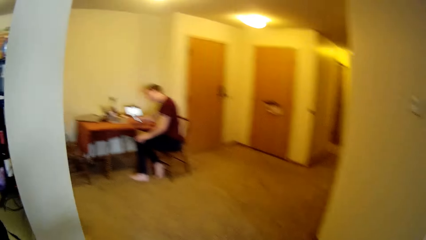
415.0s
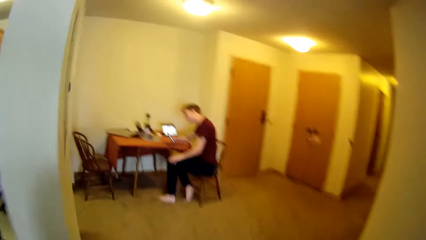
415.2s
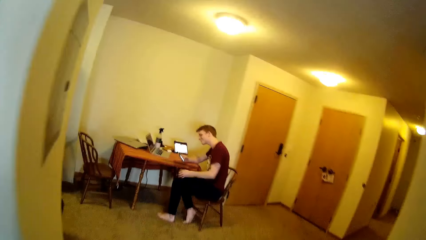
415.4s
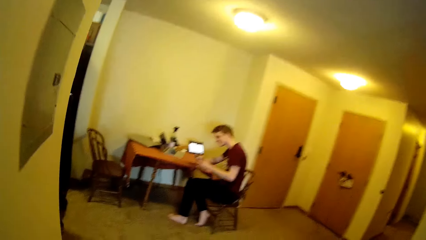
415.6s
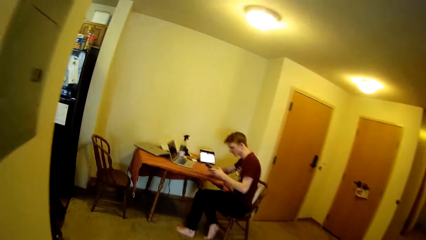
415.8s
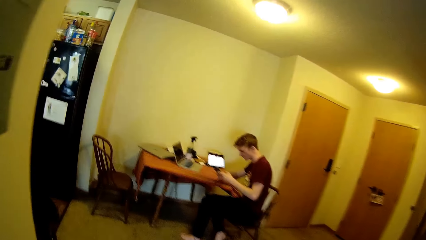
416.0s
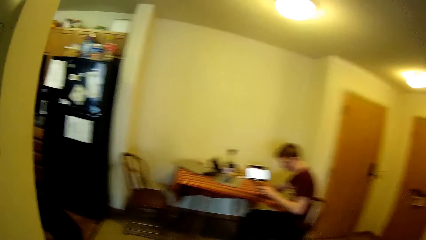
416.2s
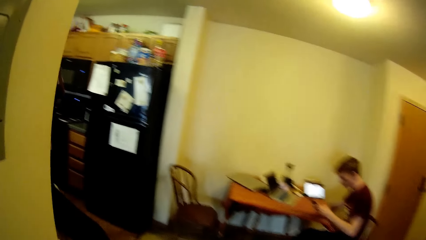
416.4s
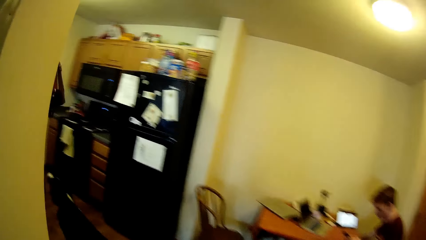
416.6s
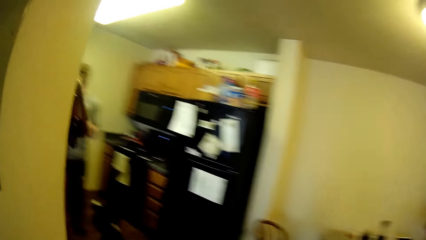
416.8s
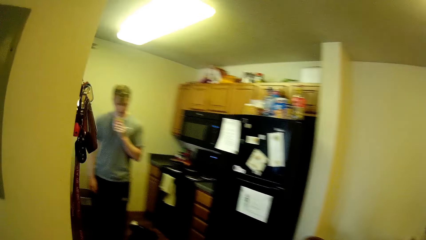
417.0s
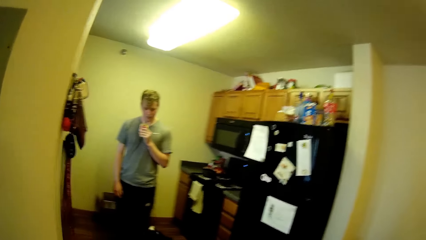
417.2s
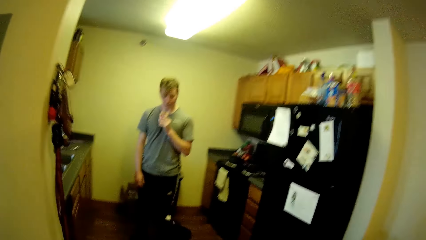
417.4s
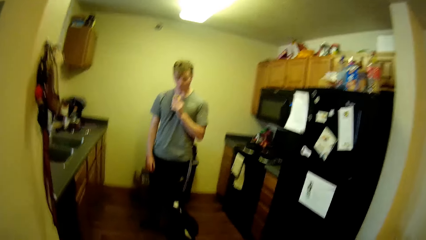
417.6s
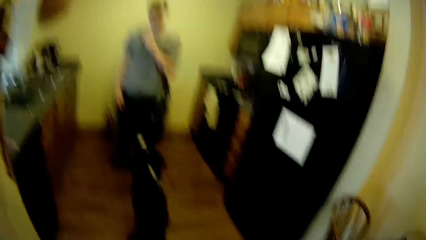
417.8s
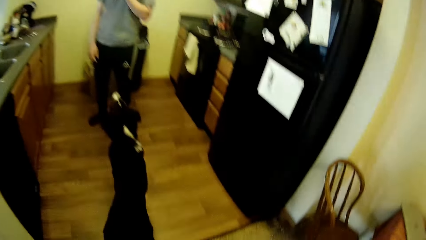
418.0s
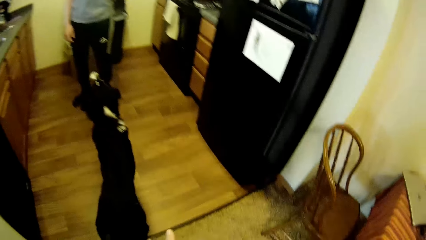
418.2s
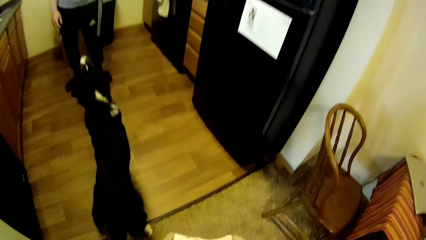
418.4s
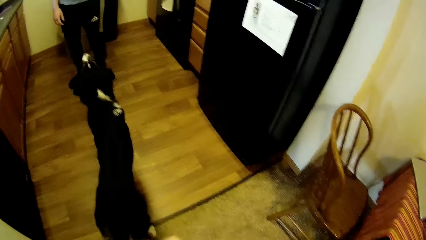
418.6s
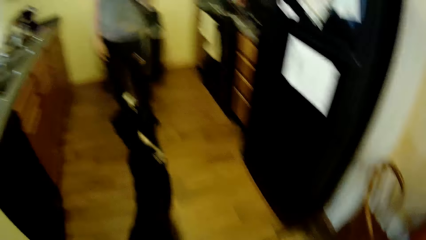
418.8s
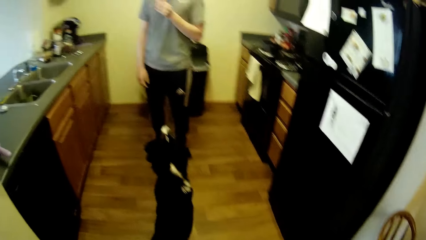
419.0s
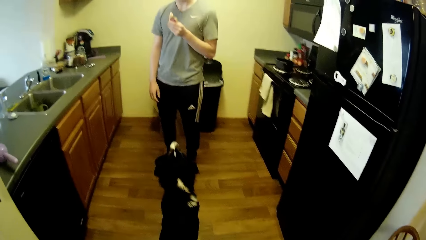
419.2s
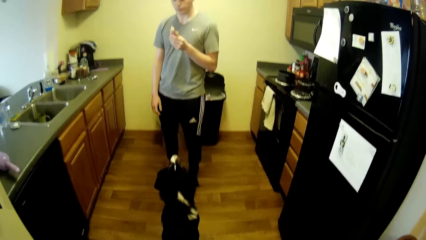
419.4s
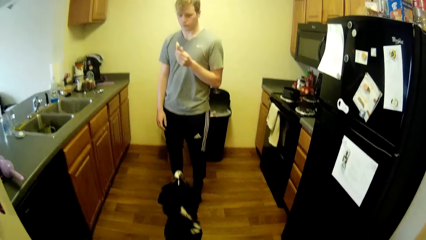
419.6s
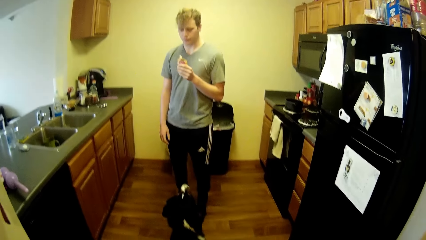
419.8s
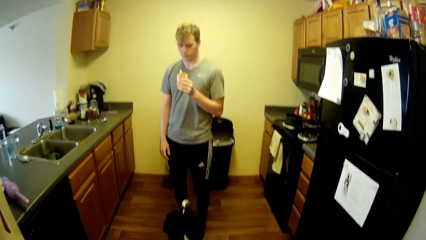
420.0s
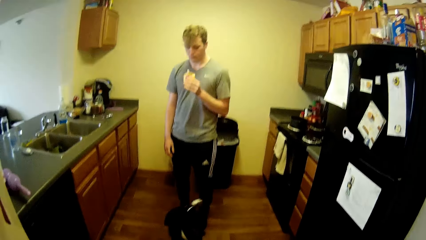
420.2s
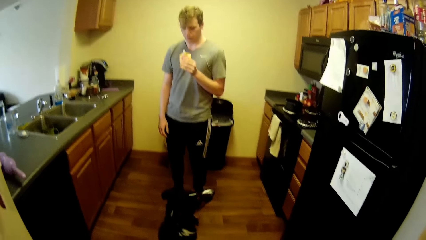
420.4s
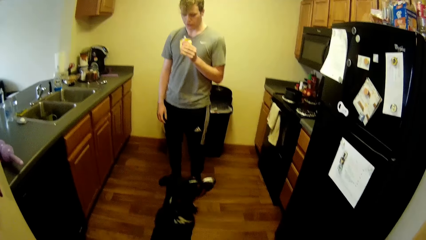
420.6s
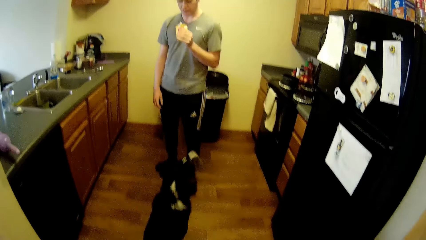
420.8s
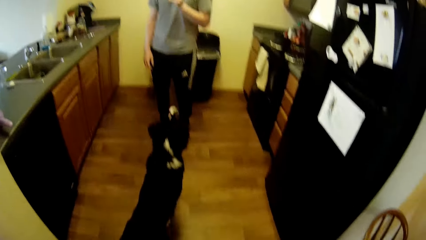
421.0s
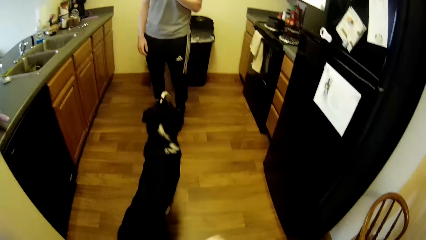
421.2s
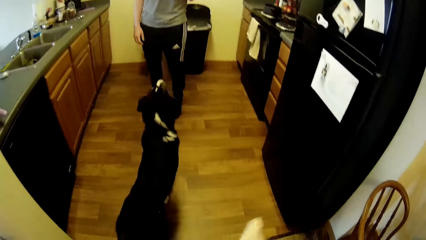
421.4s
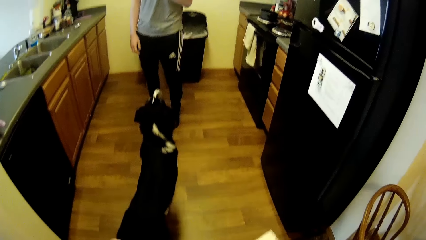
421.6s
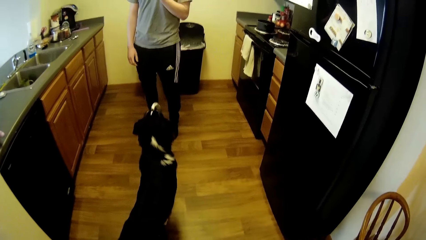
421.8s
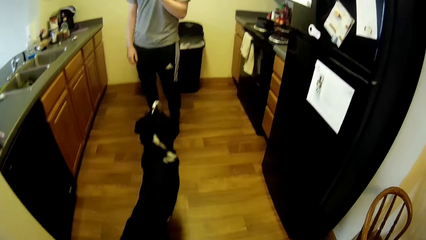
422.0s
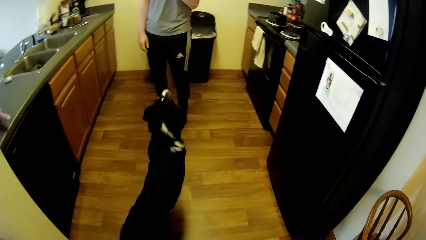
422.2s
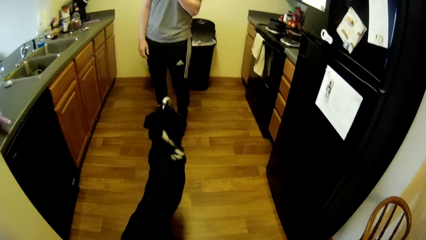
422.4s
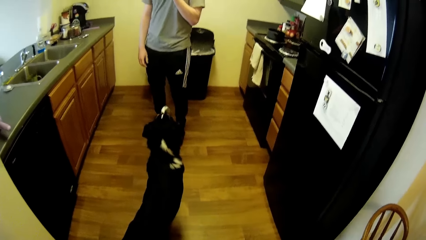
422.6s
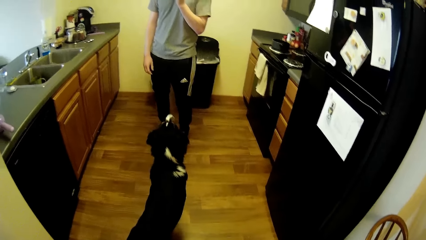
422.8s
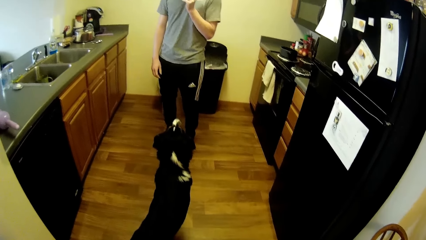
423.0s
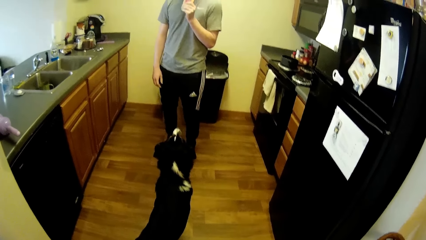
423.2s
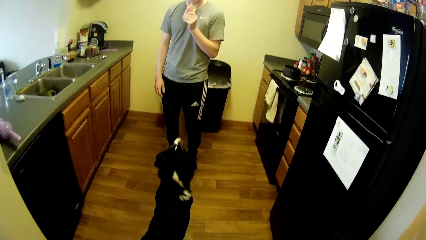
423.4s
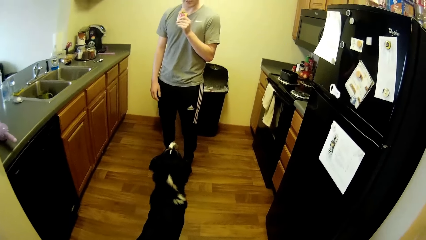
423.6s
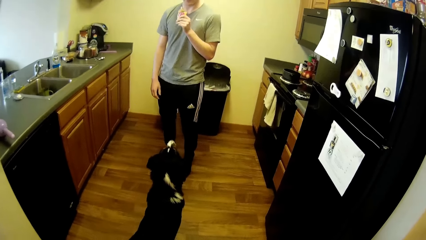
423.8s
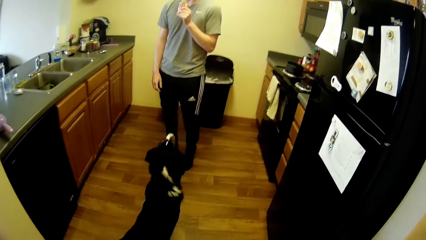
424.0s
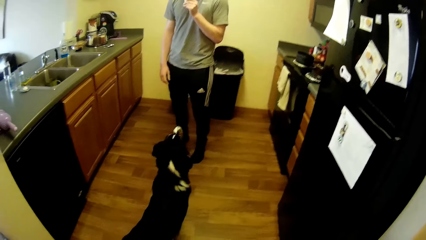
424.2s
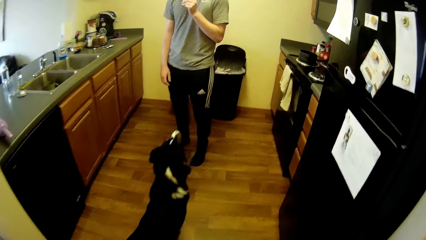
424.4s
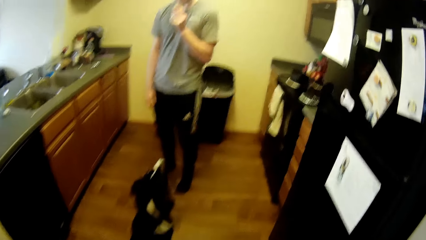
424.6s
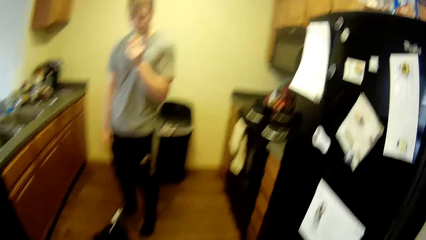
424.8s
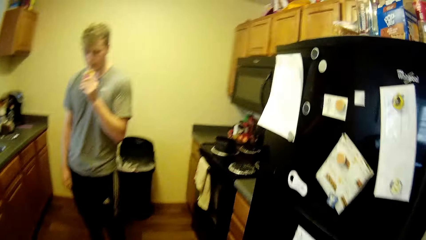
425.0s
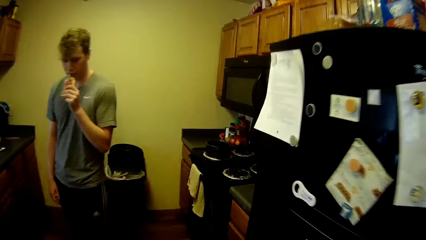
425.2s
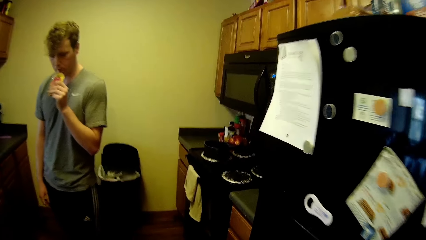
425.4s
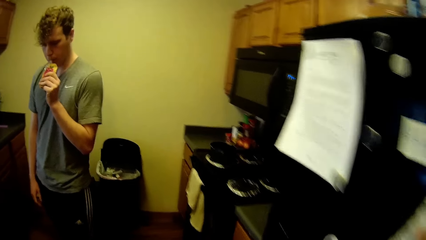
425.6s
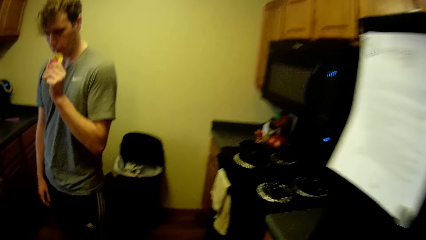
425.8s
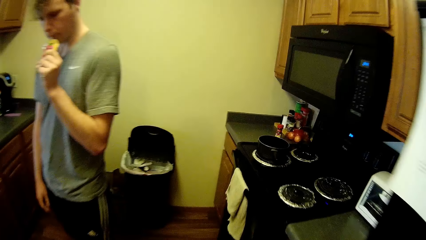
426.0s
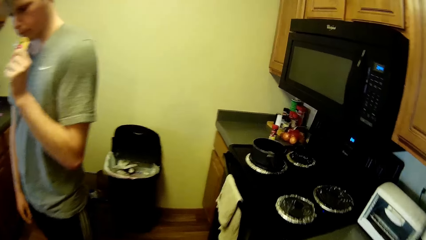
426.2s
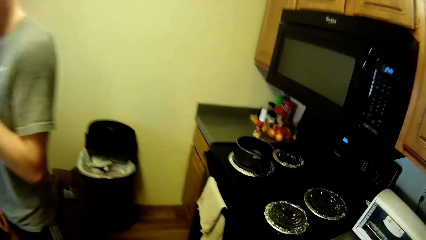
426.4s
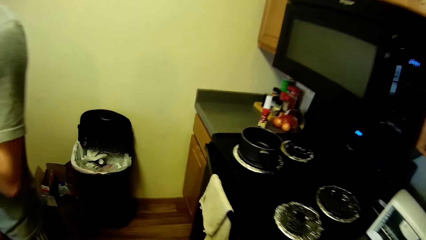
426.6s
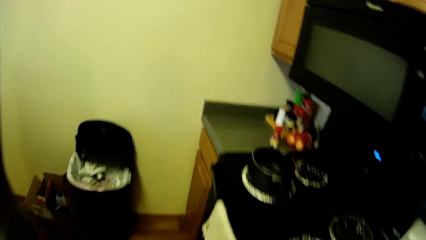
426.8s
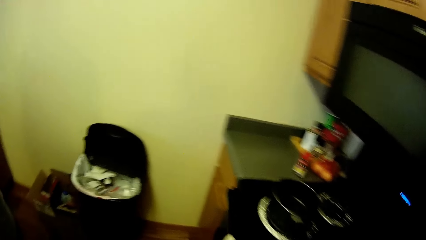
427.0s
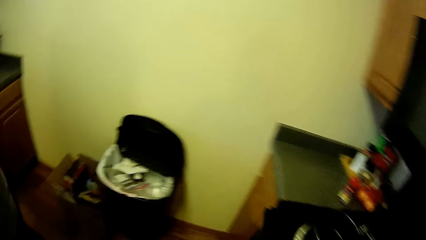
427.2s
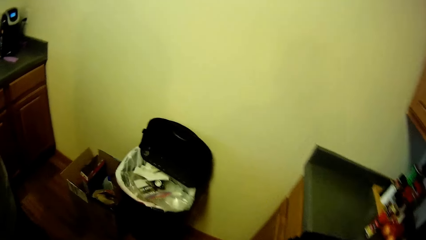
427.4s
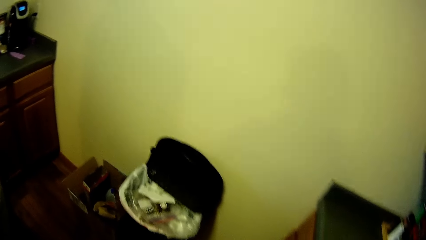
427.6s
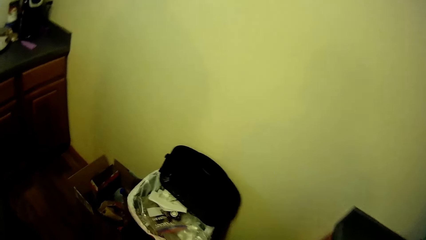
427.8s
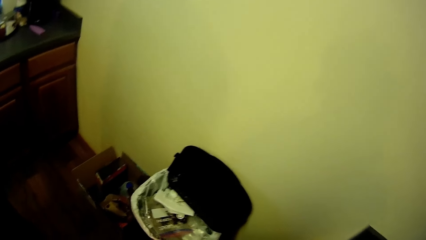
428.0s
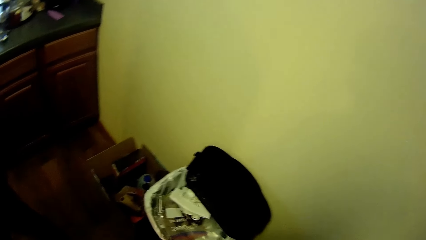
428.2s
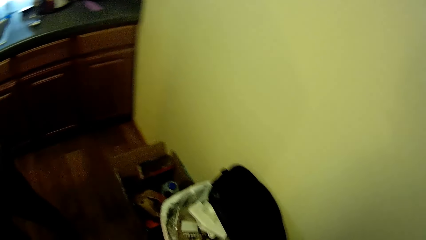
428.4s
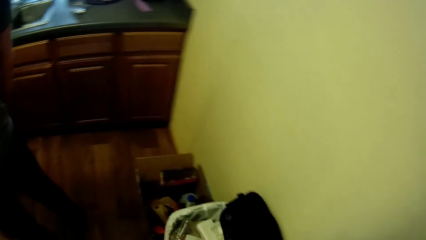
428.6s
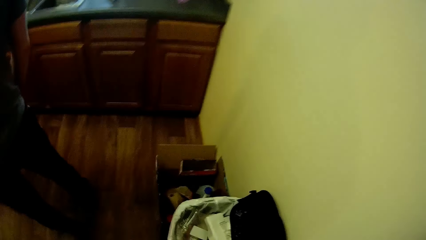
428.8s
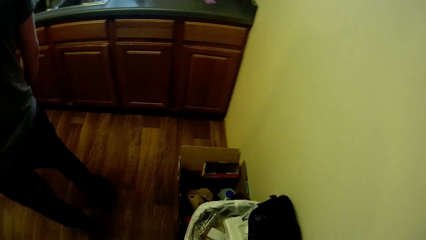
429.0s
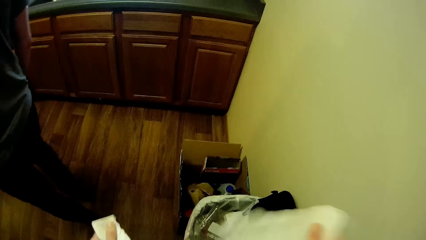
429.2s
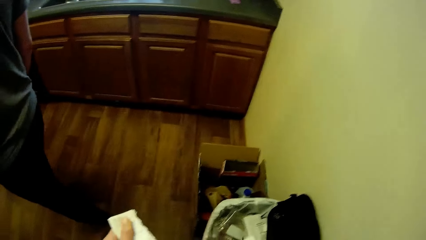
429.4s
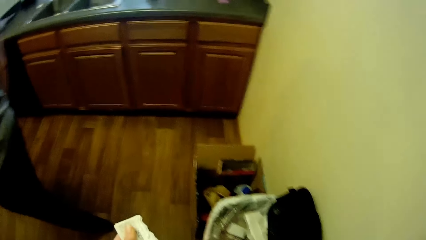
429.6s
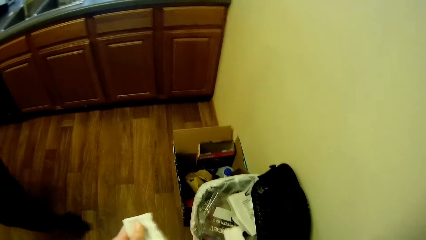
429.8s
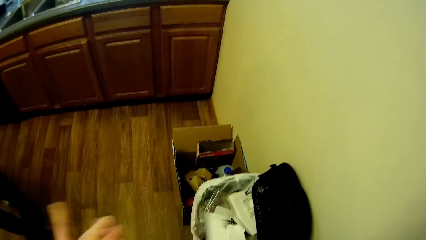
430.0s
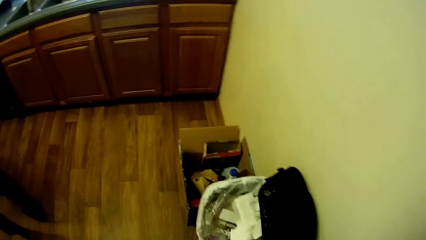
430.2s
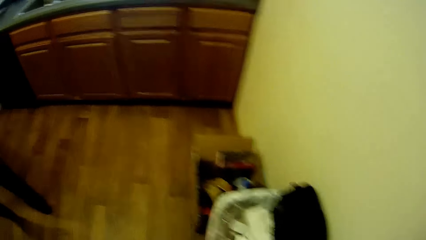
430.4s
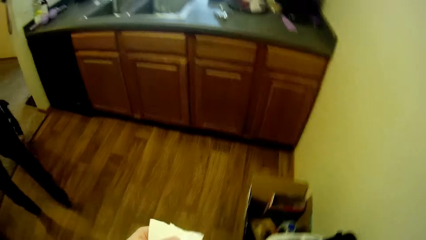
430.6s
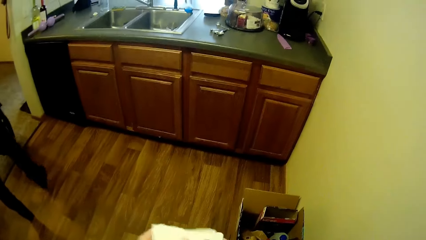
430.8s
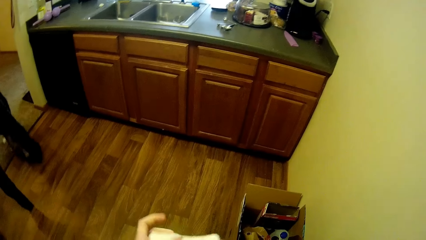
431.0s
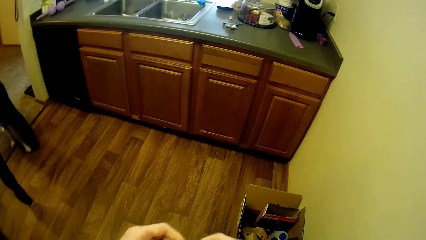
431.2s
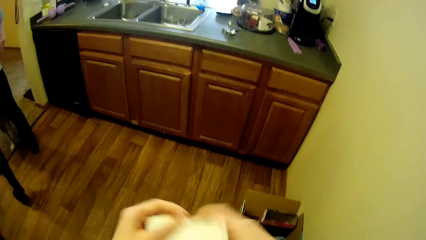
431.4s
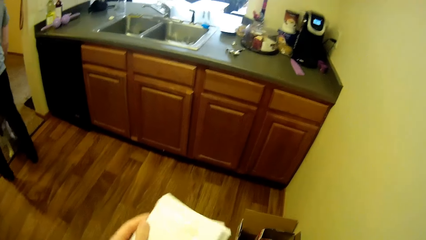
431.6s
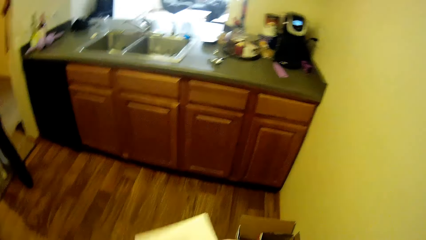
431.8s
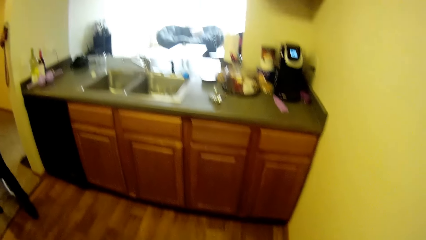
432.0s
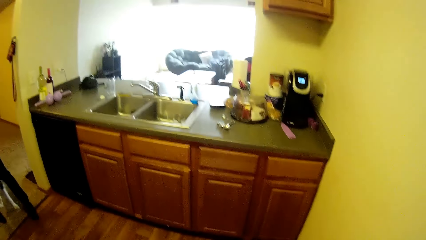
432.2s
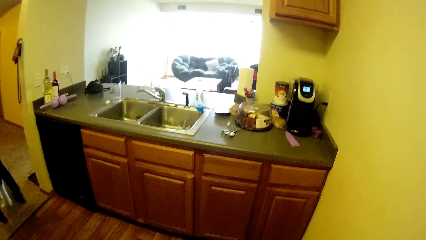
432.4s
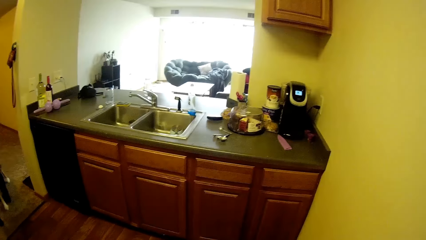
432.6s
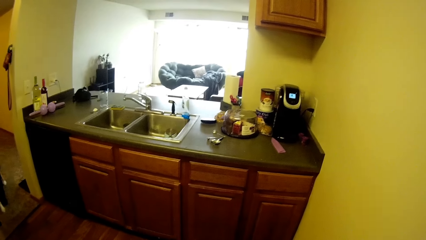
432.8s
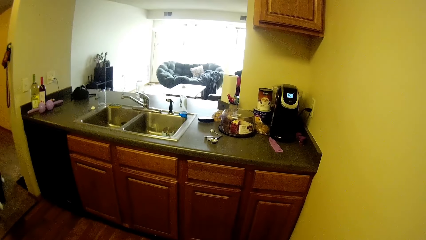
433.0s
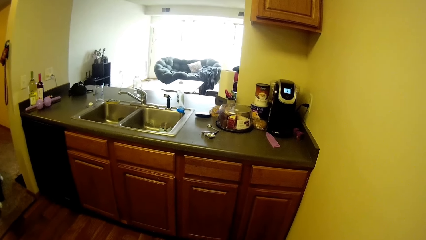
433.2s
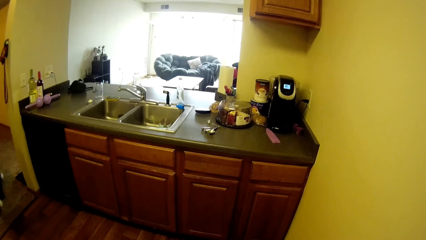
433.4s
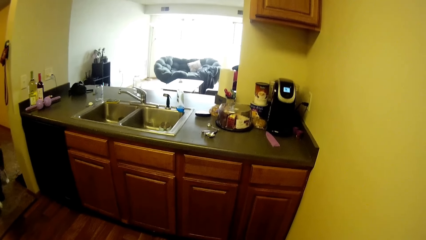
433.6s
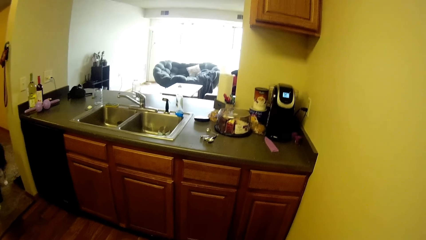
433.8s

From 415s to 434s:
The camera wearer walks around the room. She stares at the dog and the man in the kitchen. The man eats something and holds a juice pack in his left hand. The camera wearer walks towards the kitchen. The man drinks from the juice pack in his left hand. The camera wearer drops the papers in her hand into a dustbin. The man walks around the room.
